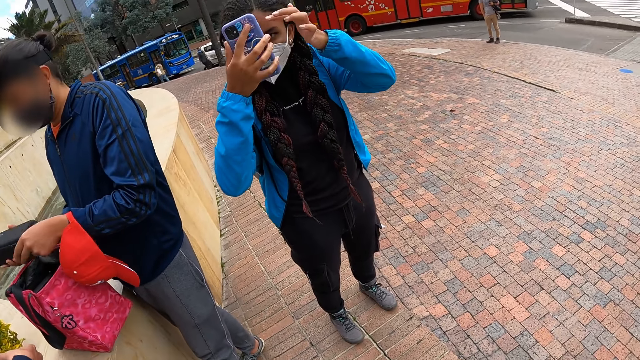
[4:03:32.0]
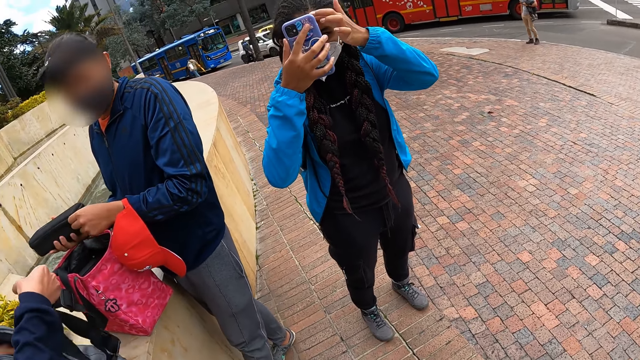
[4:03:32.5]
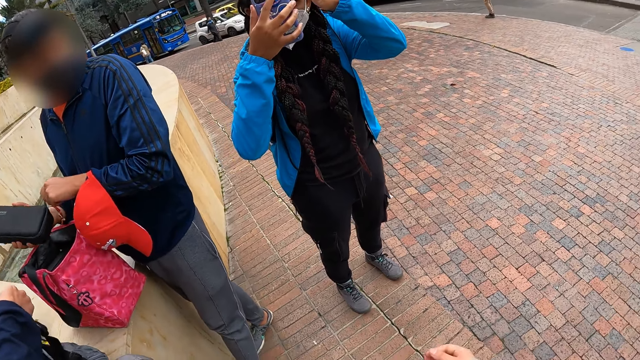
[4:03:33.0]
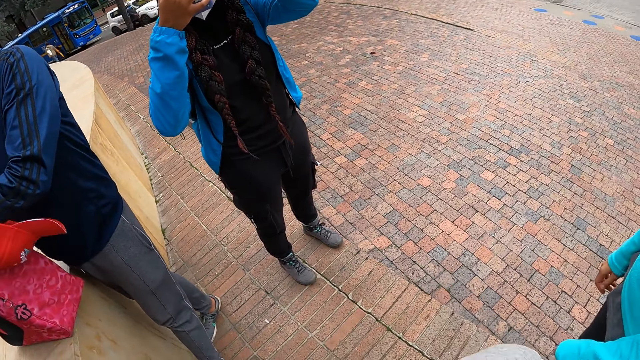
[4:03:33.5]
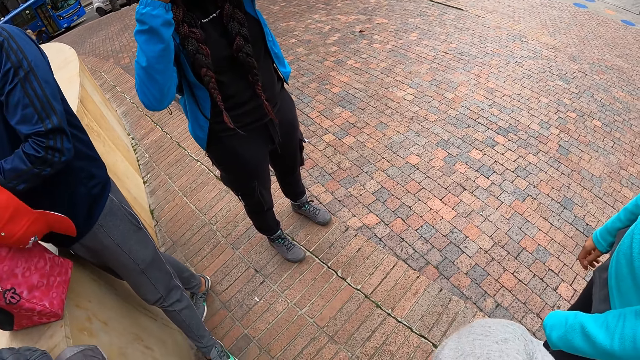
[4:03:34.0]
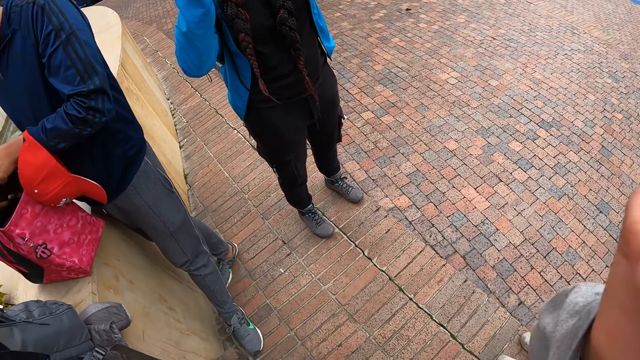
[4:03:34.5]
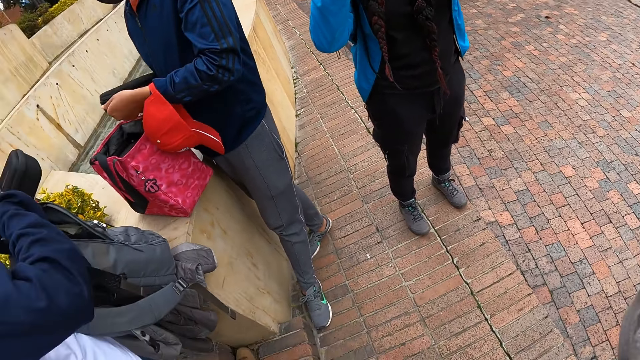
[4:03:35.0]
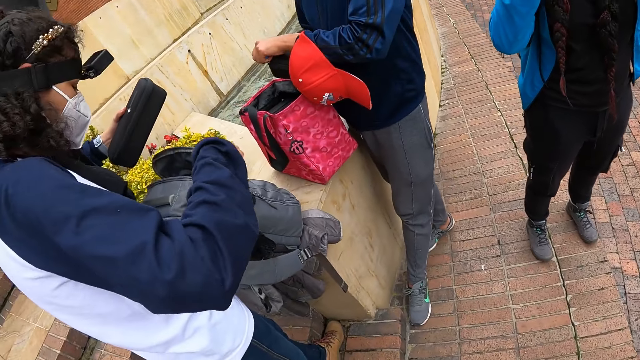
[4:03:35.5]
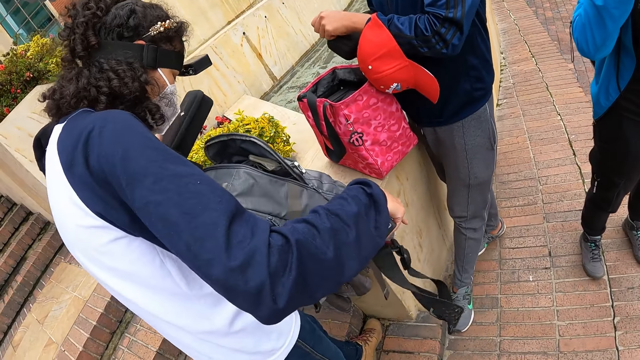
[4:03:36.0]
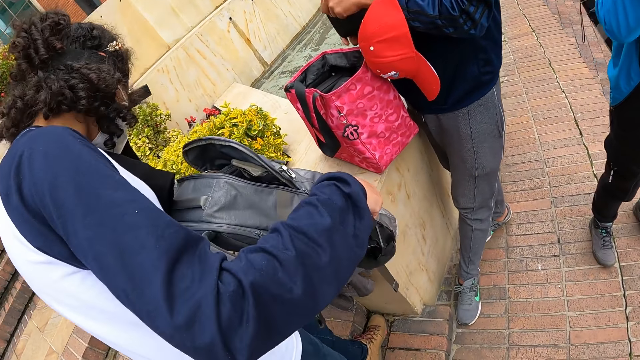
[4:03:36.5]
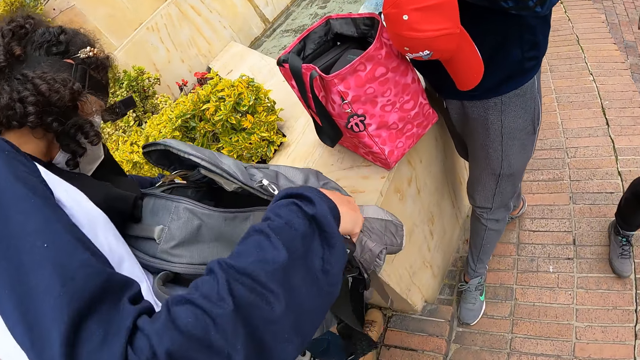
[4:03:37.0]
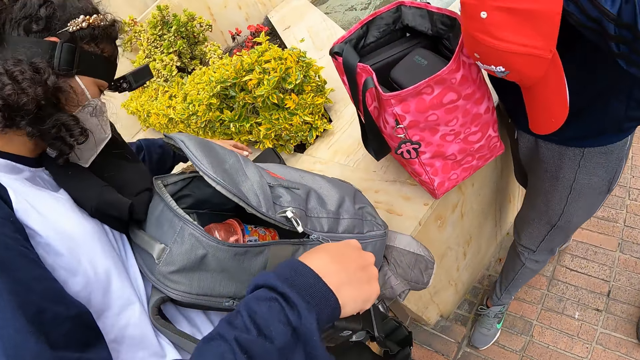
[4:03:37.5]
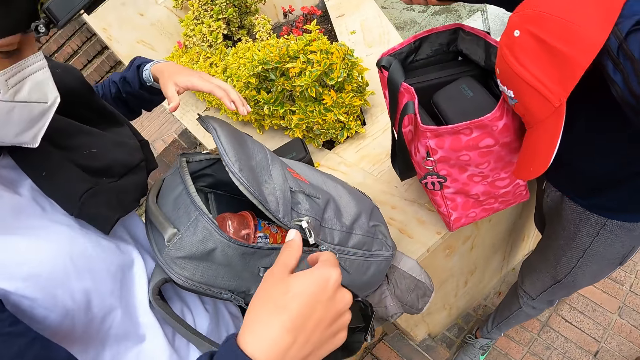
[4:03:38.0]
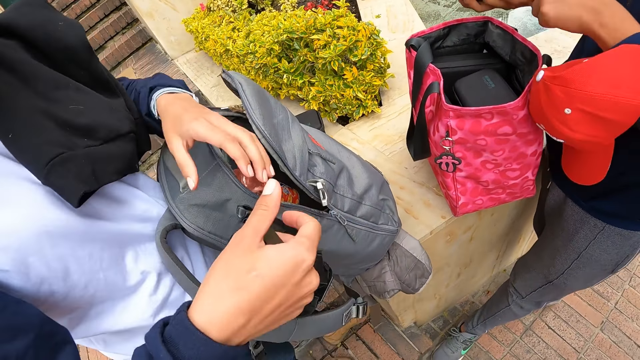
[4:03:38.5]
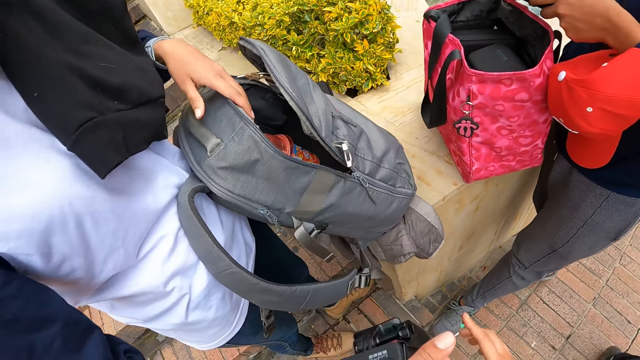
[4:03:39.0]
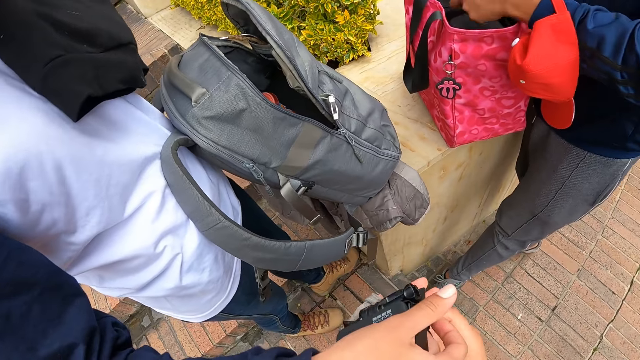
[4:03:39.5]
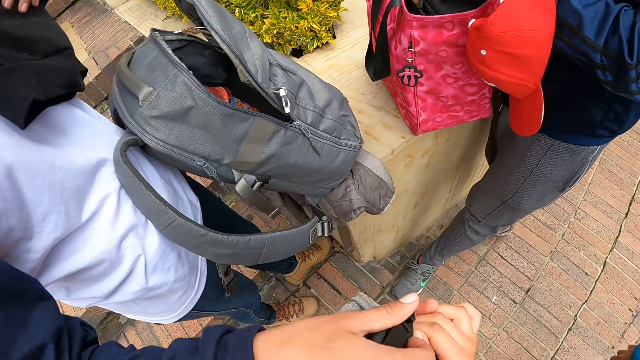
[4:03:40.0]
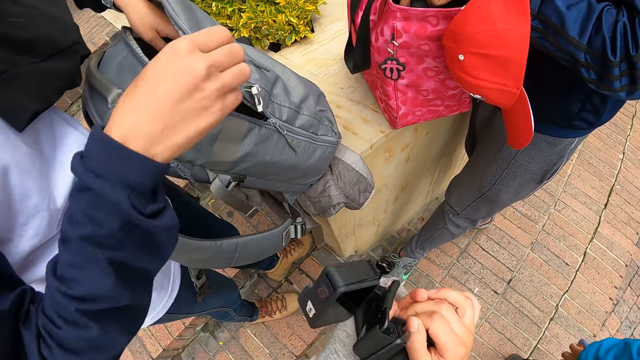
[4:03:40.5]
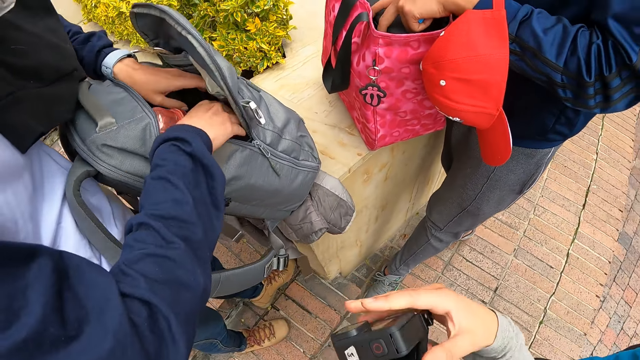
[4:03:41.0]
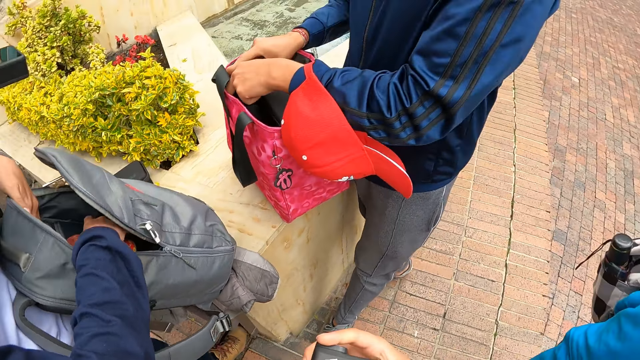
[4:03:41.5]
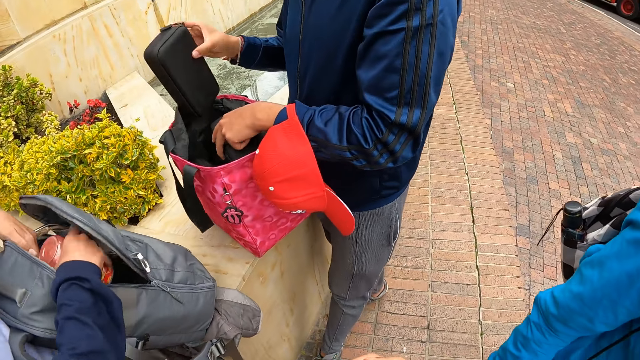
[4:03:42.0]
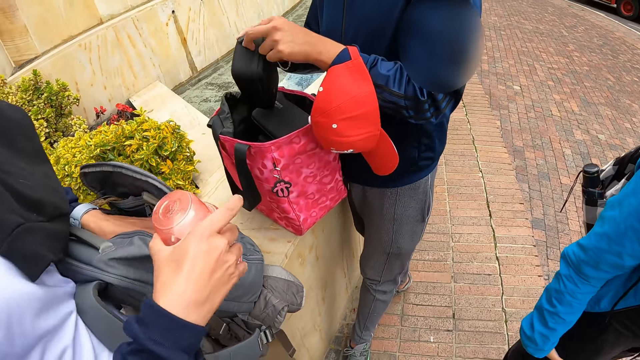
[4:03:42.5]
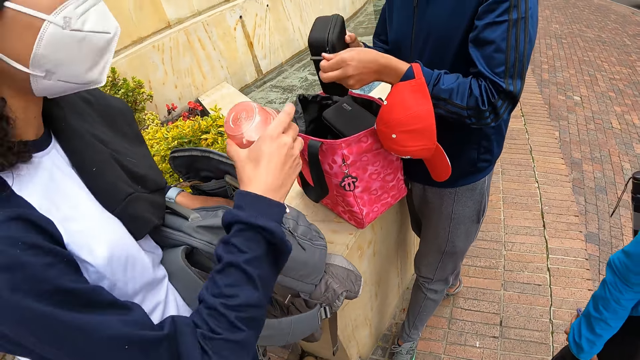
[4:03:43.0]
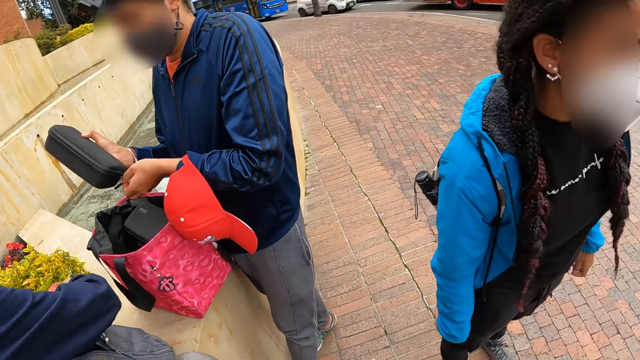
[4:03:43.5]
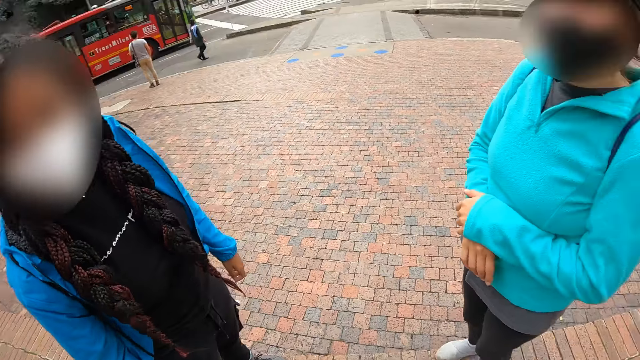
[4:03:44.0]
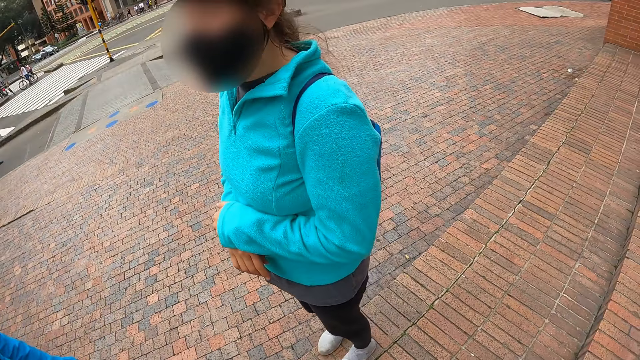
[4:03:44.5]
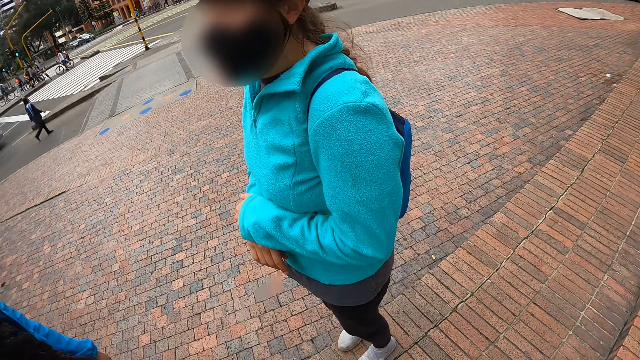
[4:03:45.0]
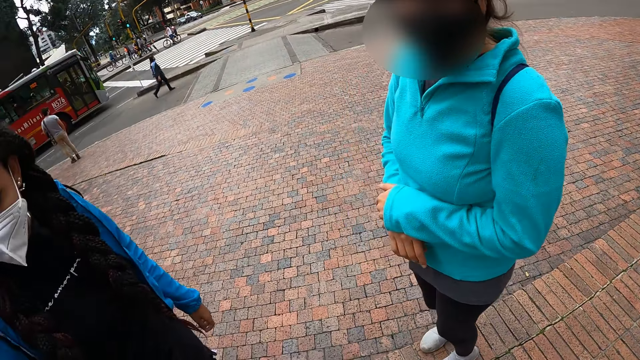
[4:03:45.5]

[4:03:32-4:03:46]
The man passes the pouch in his left hand to his right hand. He opens the pouch with his left hand. The camera wearer touches the face. The woman drops a pouch in her left hand on the concrete deck. The woman passes the head strap camera in her right hand to the camera wearer. The woman scans through the bag on the concrete deck with her hands. The man drops the pouch in his left hand inside the bag. The woman takes out a bottle from the bag with her right hand. The man takes out the pouch from the bag with his right hand. The woman drops the bottle on the concrete deck. The camera wearer interacts with the other woman and another woman. They look around.

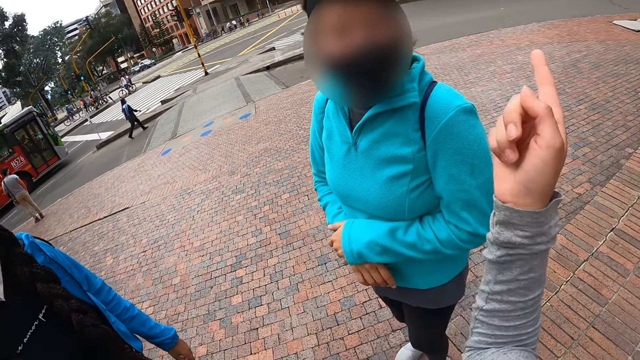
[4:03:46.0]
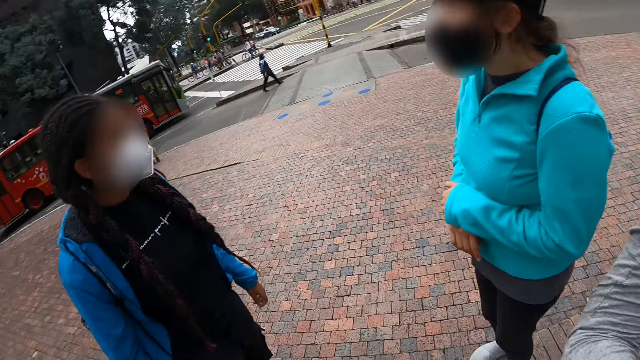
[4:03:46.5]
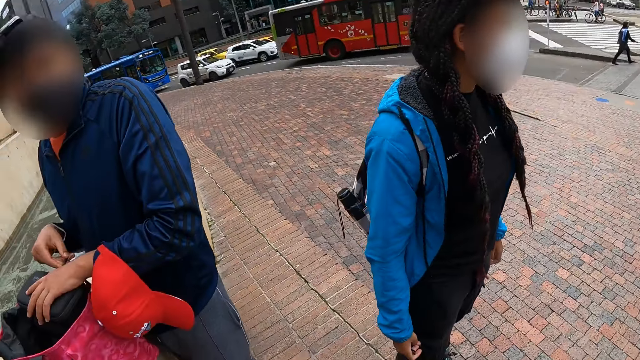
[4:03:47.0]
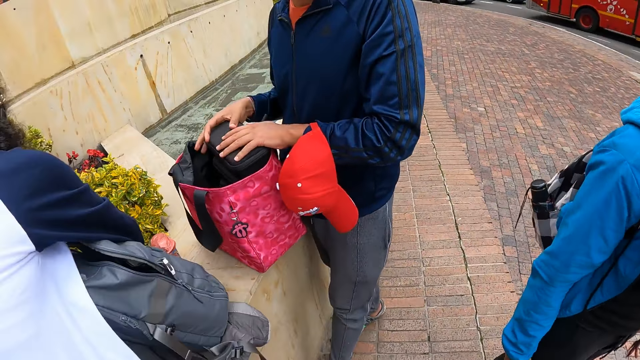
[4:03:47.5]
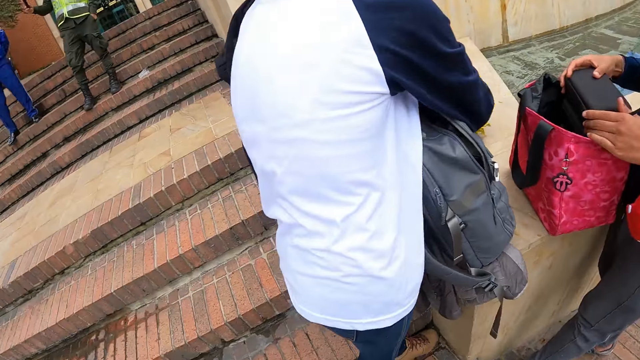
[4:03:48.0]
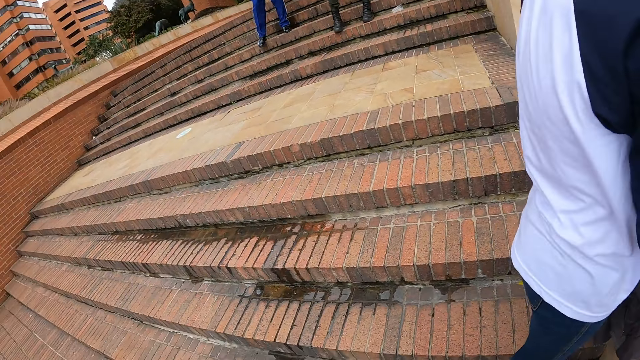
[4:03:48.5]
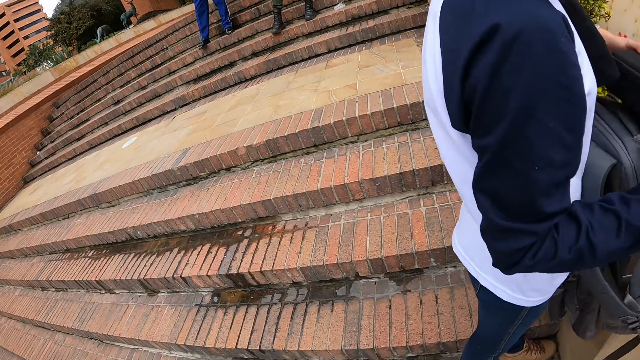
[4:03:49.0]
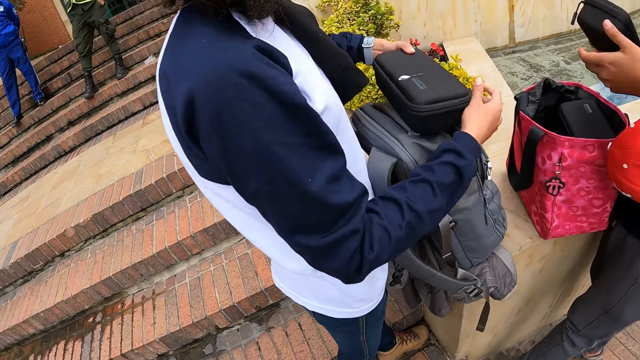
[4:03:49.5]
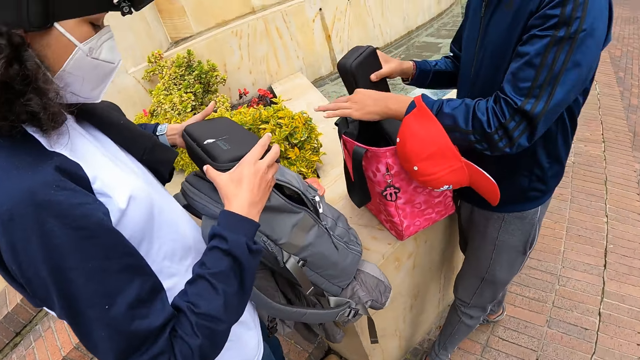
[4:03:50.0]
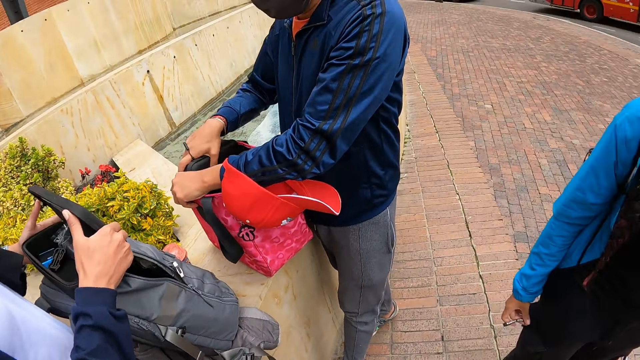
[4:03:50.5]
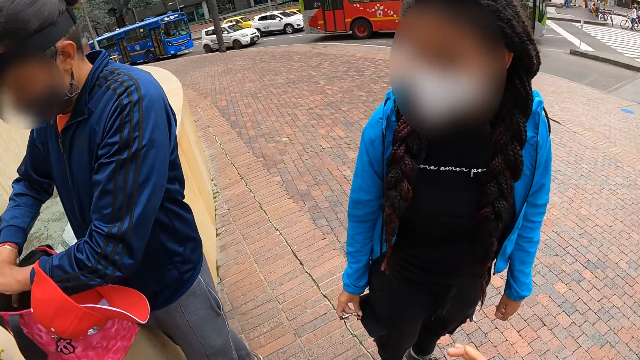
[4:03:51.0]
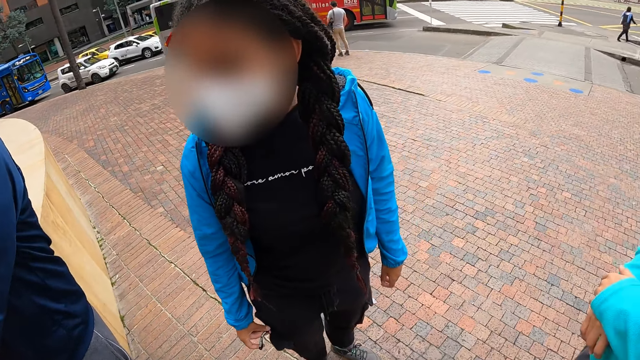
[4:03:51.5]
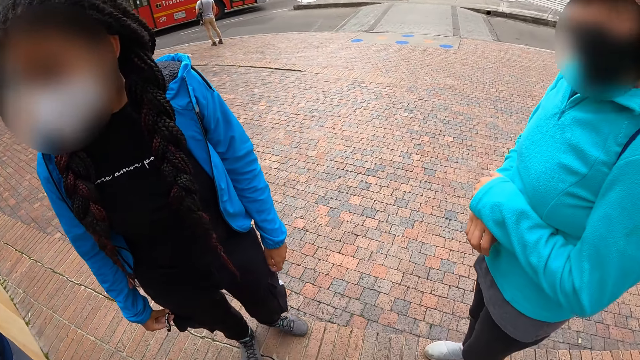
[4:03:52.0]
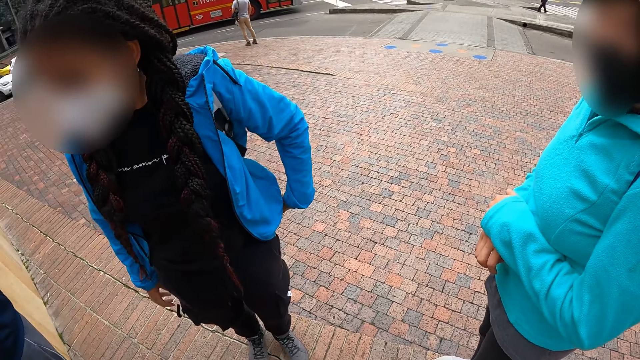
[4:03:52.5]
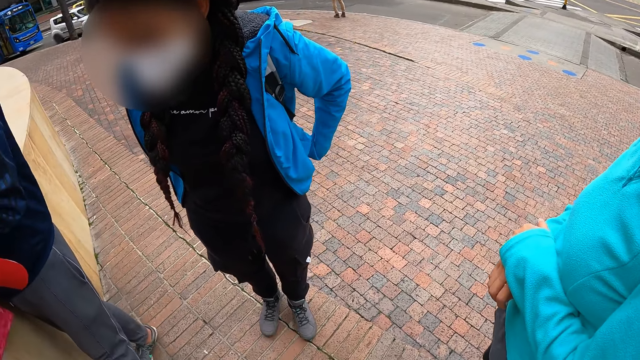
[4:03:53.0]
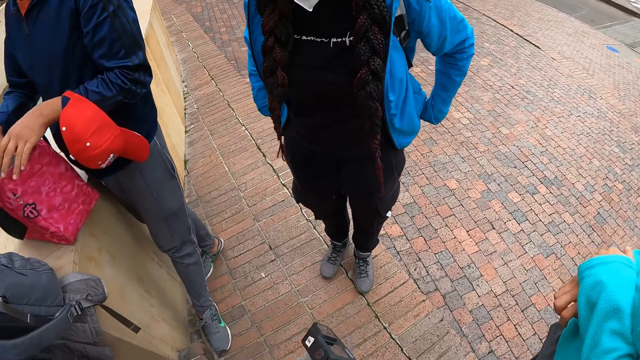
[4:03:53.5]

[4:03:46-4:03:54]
The camera wearer points the finger. They look around. The woman opens a pouch in her left hand with her right hand. The man drops a pouch in his right hand inside the bag.
